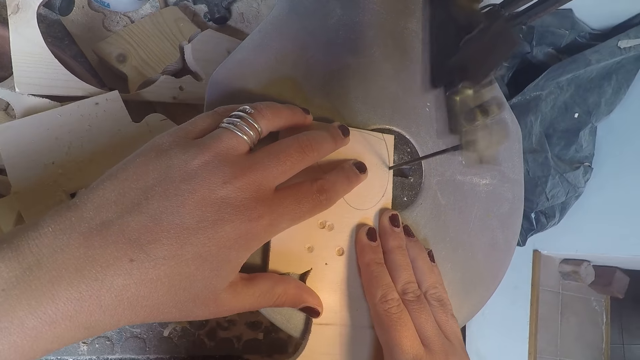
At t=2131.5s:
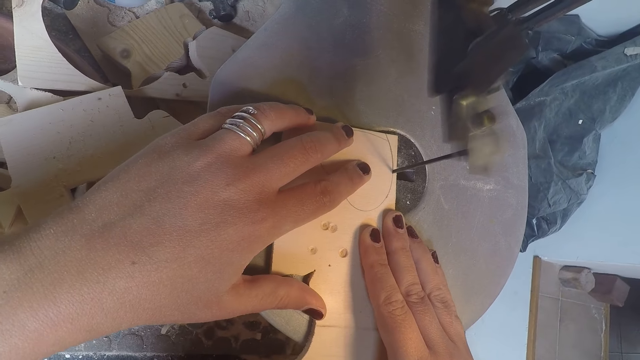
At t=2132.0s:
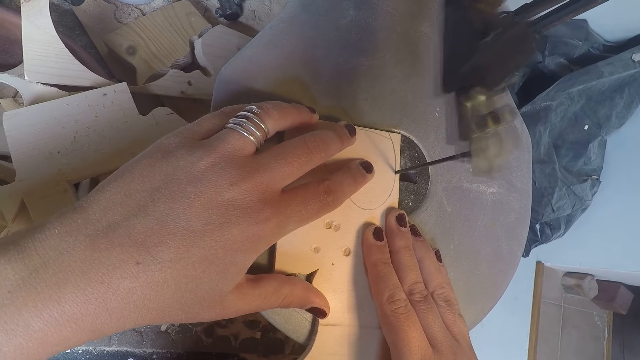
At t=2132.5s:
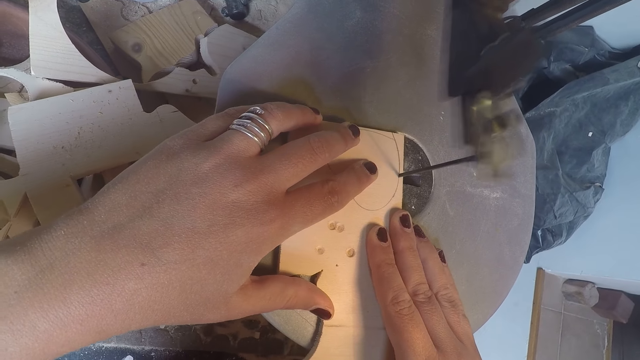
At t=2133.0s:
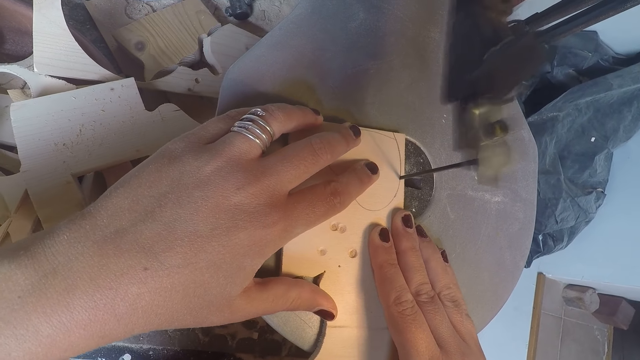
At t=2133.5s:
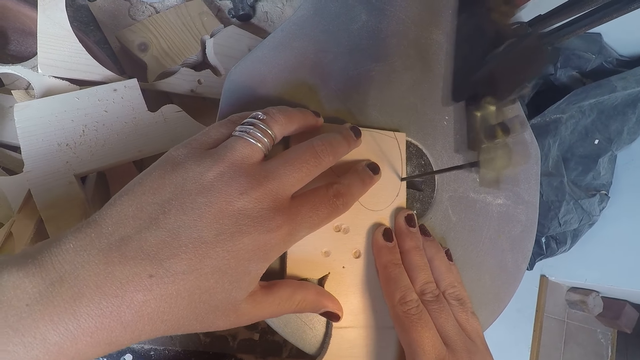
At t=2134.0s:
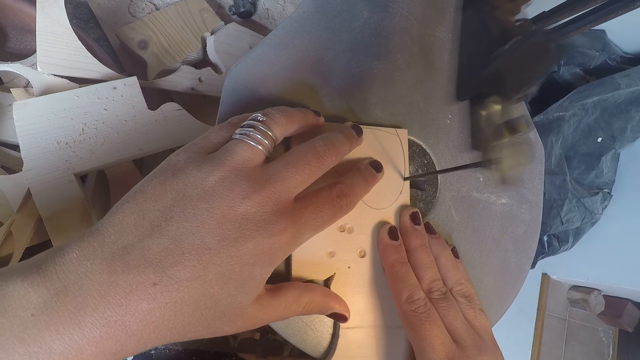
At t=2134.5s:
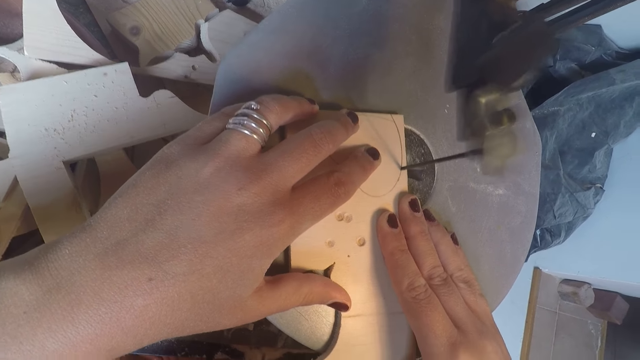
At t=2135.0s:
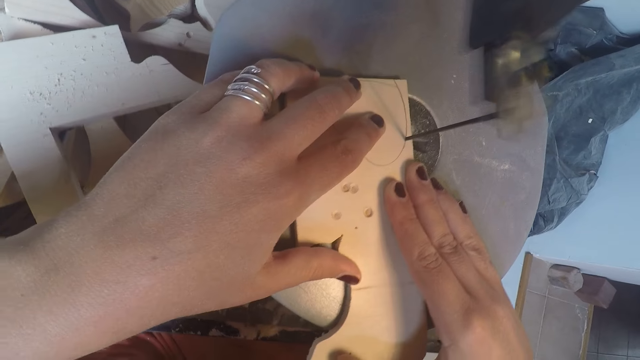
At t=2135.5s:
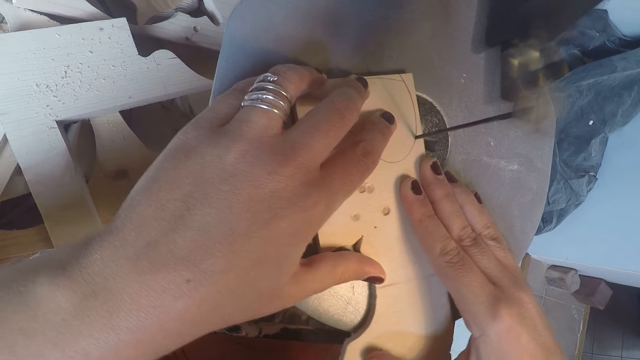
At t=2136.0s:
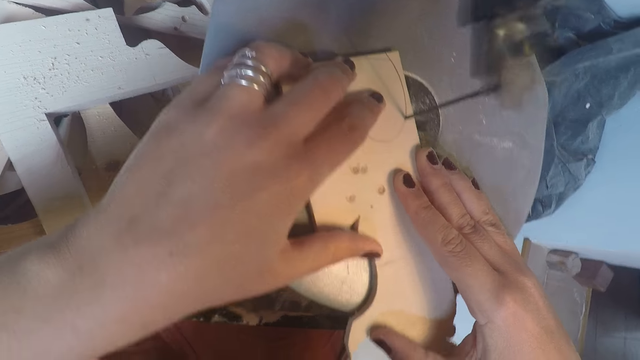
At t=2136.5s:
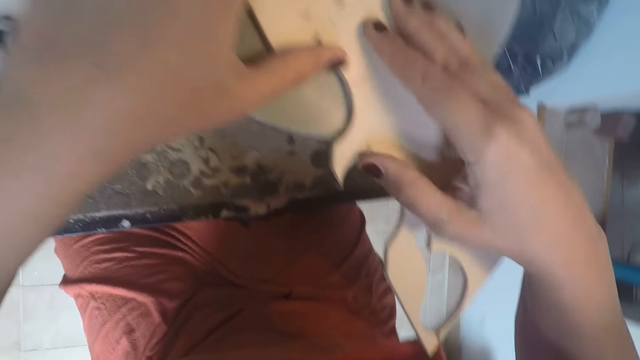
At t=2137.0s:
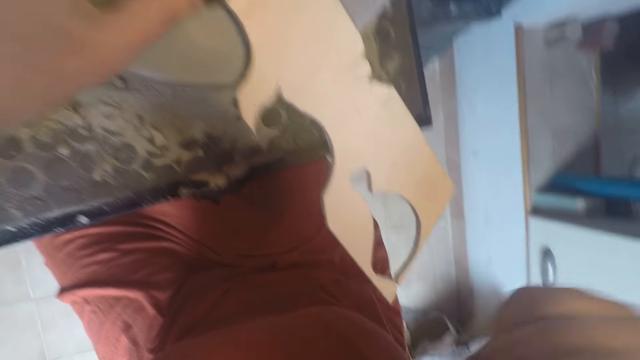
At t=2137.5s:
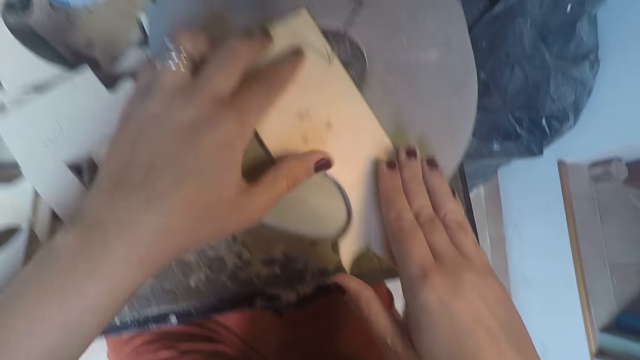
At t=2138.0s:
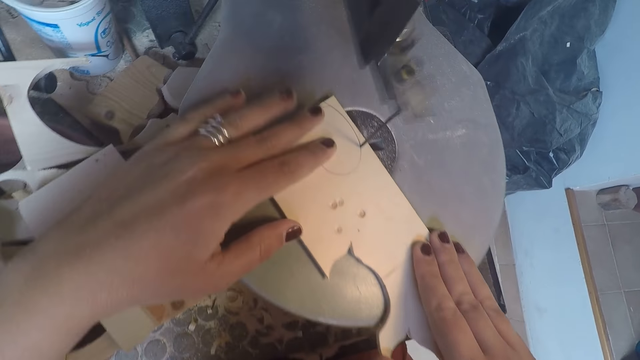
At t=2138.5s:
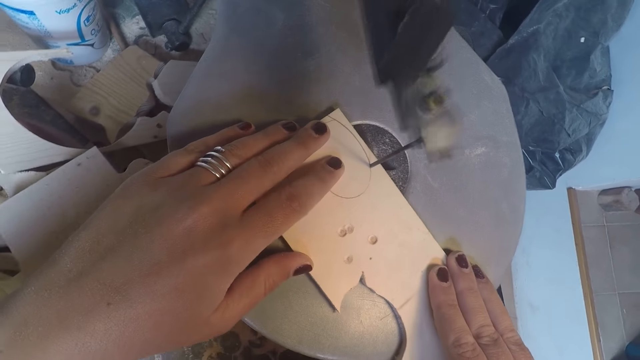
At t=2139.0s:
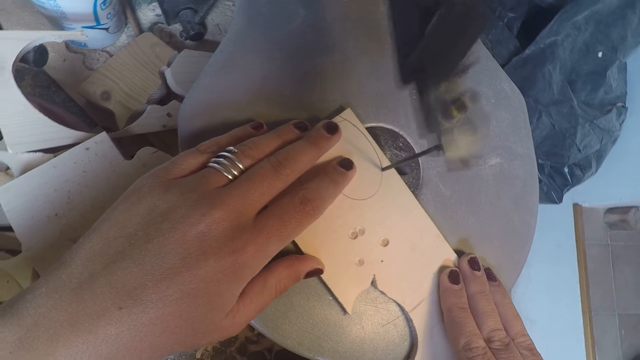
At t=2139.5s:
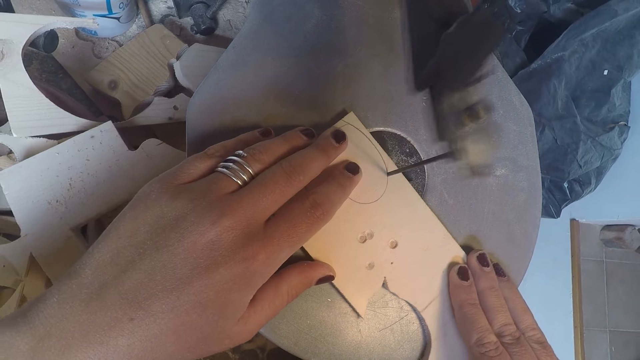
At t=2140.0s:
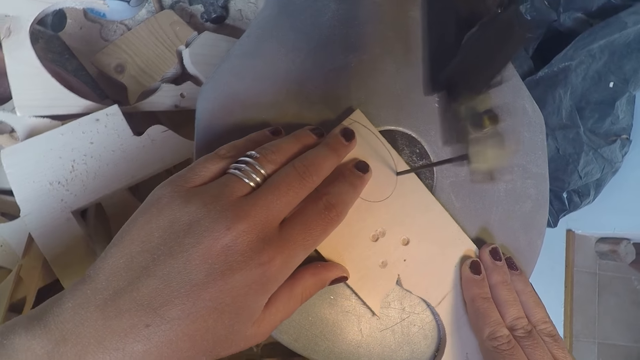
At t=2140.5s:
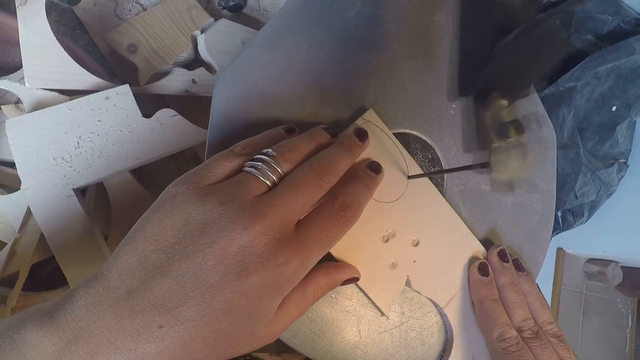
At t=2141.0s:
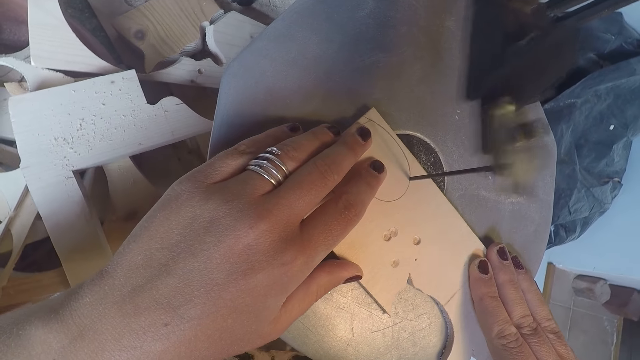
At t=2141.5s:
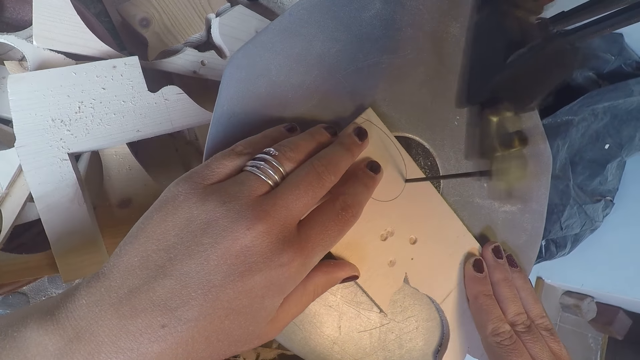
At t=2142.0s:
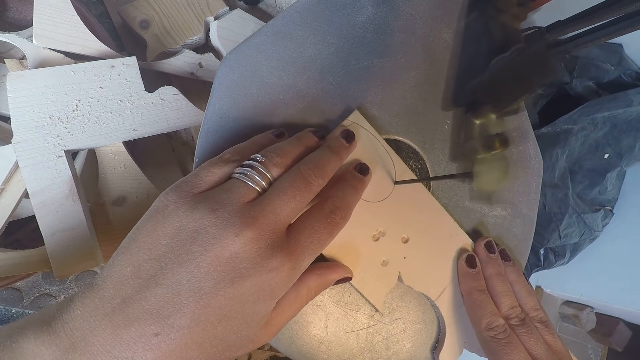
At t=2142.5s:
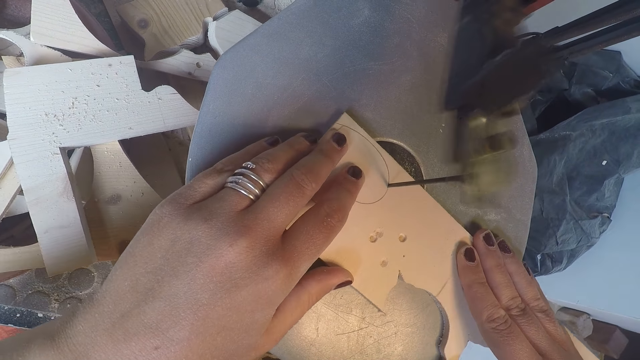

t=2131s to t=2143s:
The camera wearer touches her face with her right hand. She places her right hand on the wood plank on the band saw. She cuts the wood on the band saw.

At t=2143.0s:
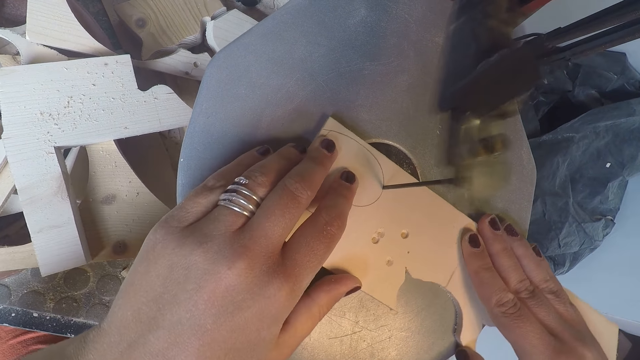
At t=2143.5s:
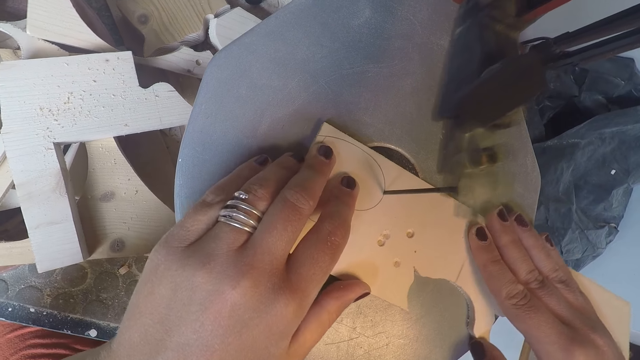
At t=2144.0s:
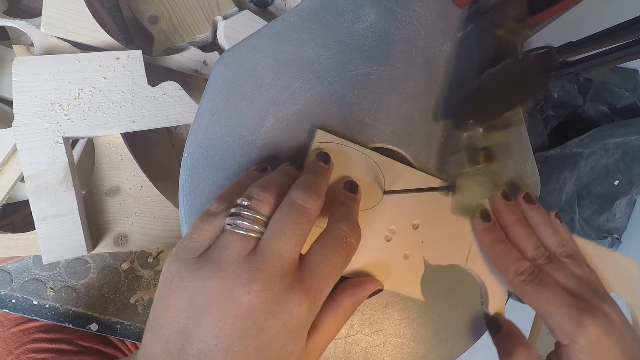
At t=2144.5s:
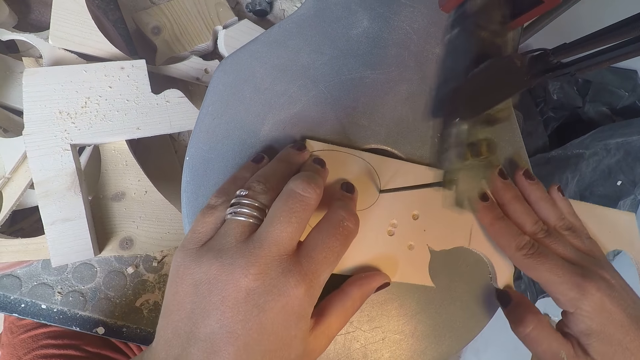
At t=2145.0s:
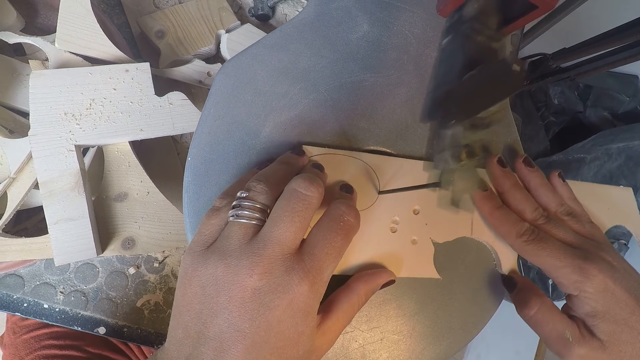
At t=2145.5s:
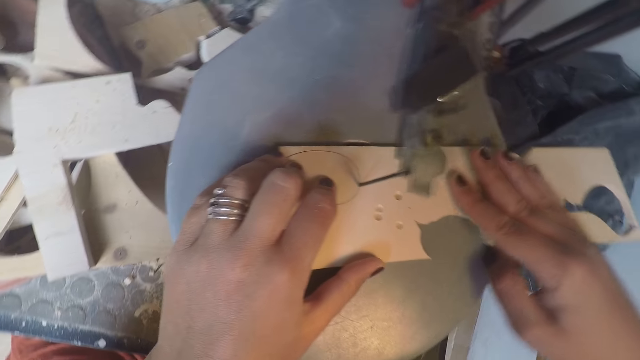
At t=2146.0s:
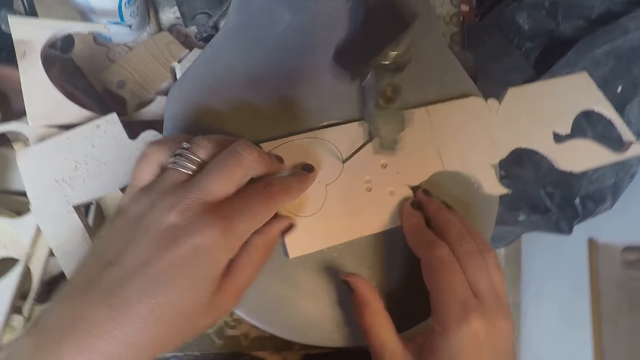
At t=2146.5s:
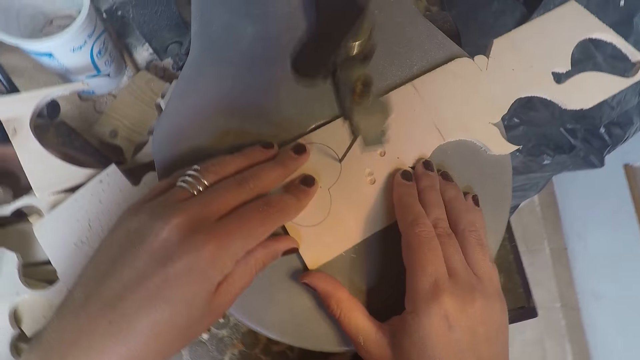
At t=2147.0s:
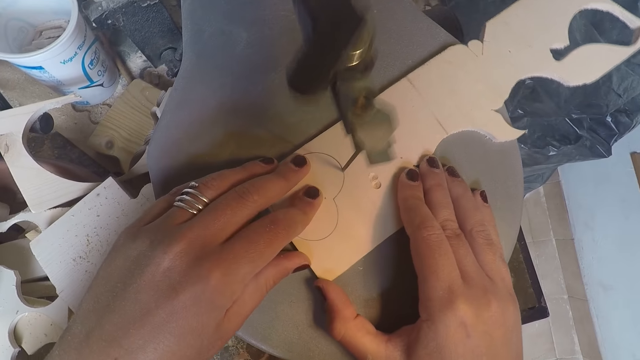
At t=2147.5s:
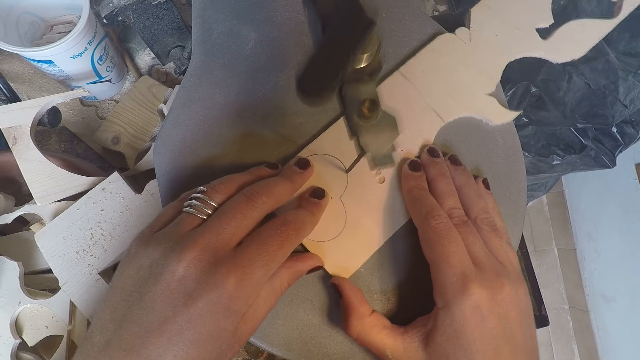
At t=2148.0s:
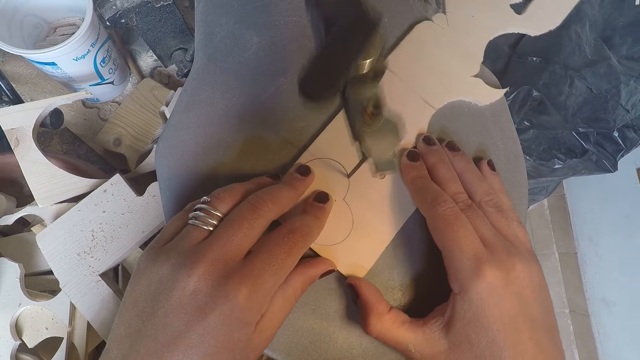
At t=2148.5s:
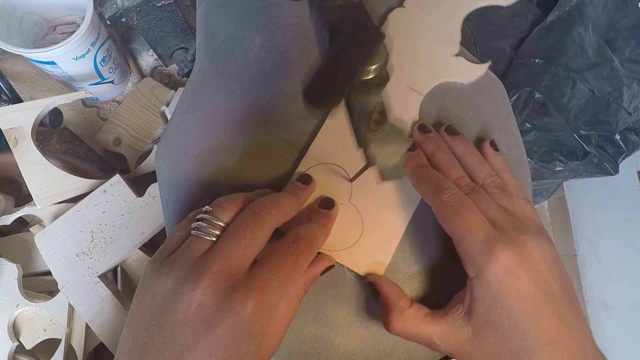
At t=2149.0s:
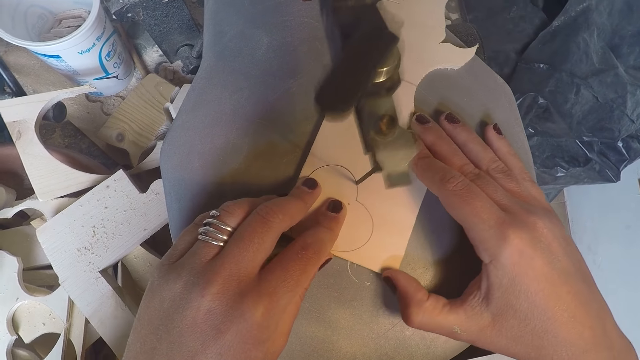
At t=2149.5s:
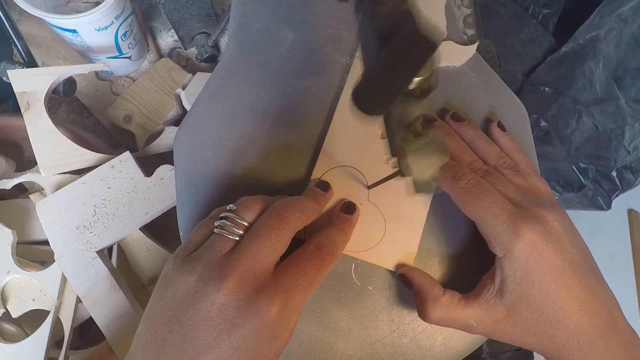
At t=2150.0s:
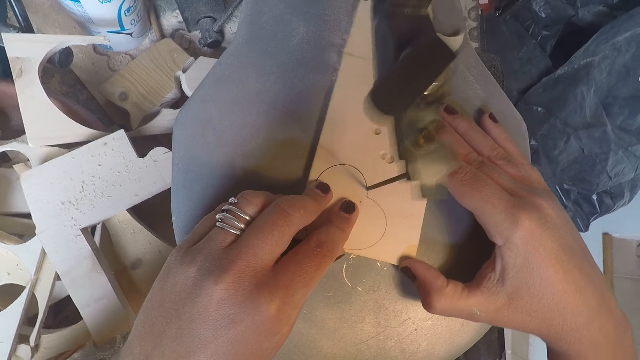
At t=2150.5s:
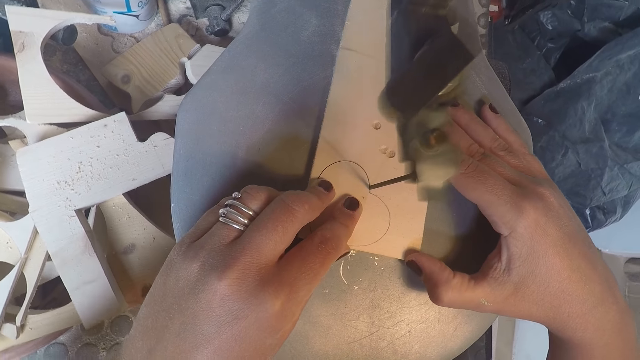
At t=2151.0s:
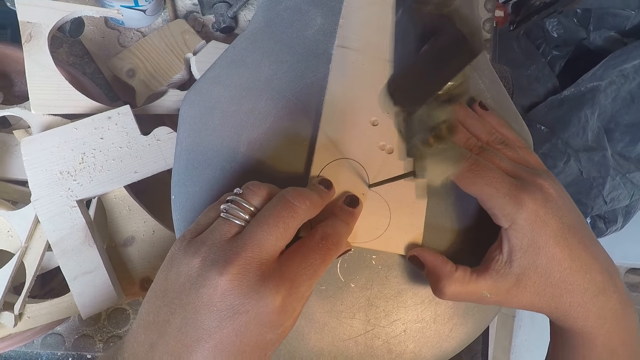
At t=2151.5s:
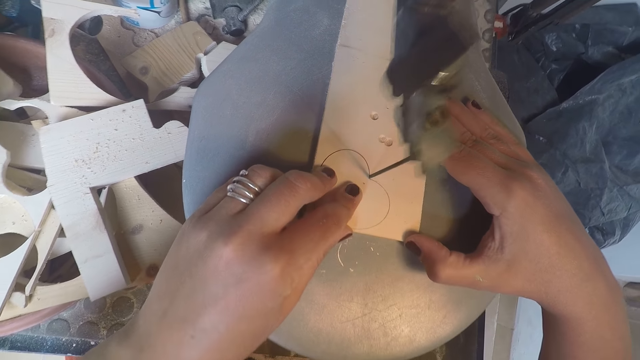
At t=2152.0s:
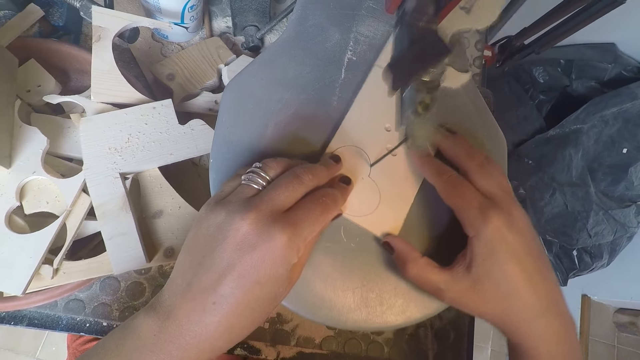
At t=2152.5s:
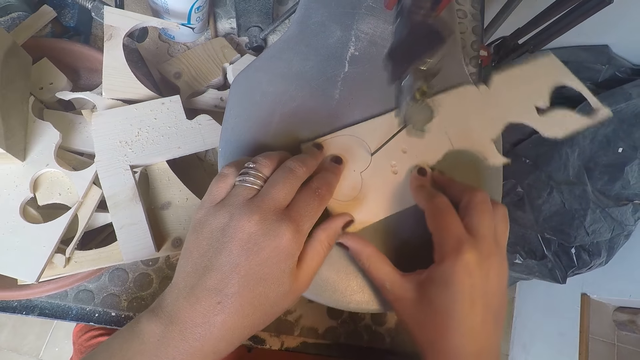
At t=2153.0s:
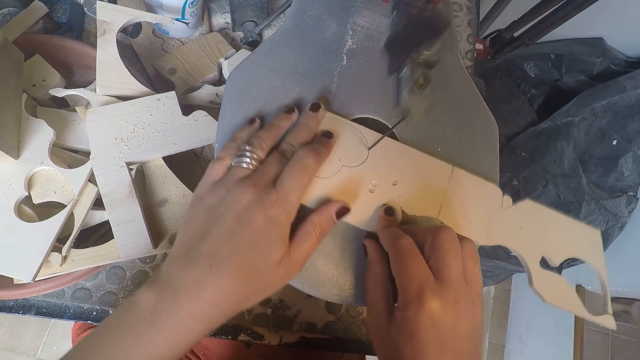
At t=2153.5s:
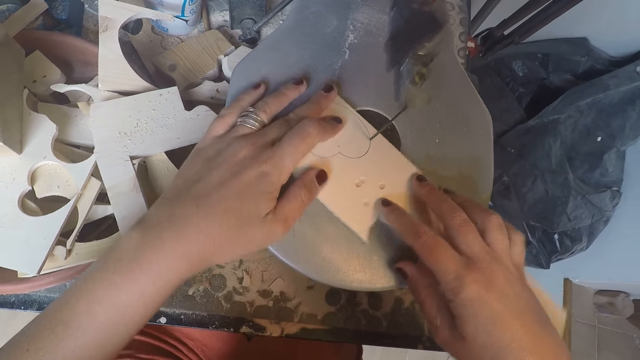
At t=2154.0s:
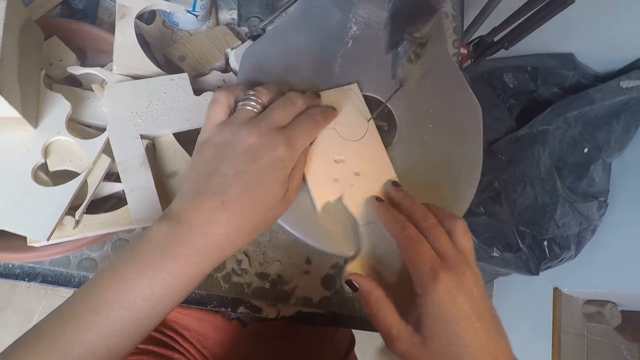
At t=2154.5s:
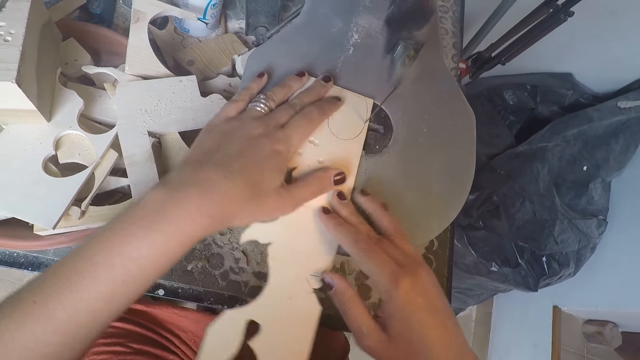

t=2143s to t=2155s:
The camera wearer turns a wood on a band saw. They turn the wood on the band saw again.
